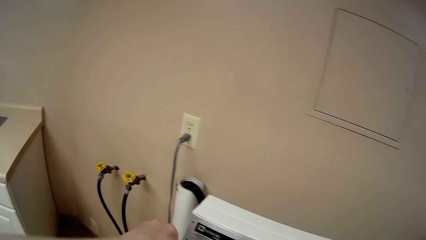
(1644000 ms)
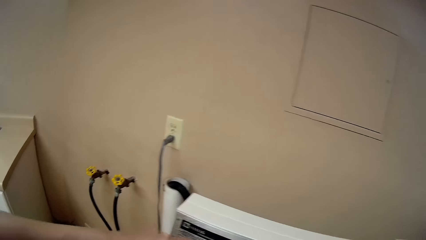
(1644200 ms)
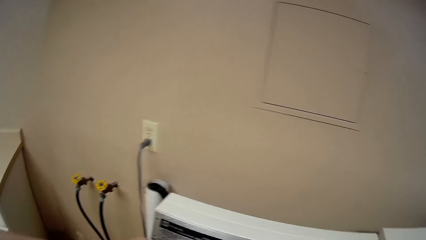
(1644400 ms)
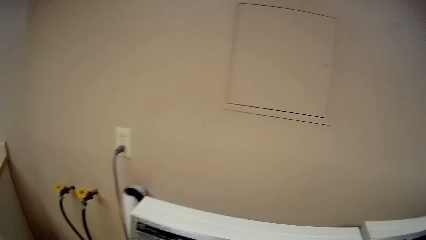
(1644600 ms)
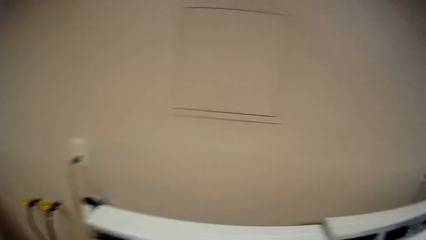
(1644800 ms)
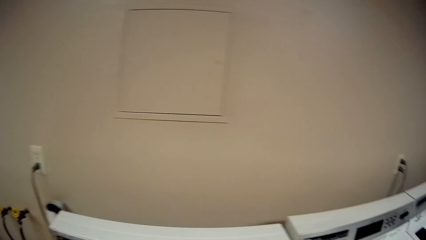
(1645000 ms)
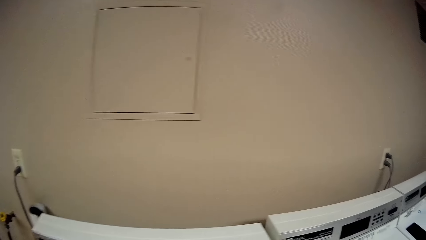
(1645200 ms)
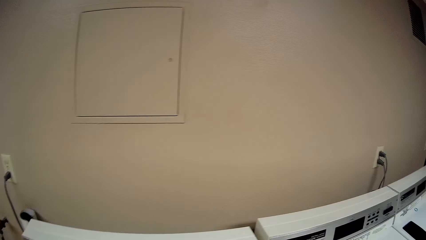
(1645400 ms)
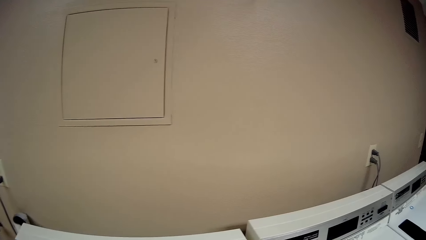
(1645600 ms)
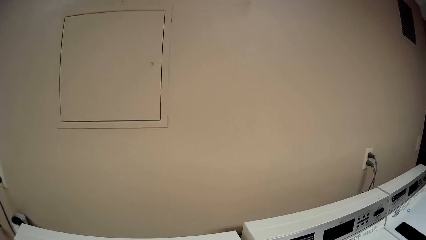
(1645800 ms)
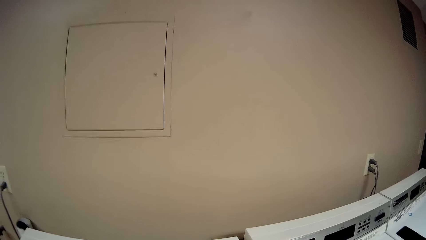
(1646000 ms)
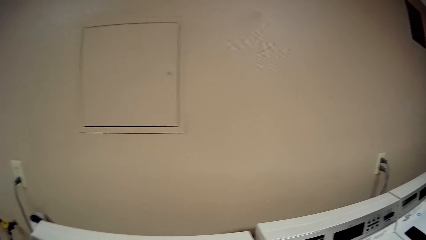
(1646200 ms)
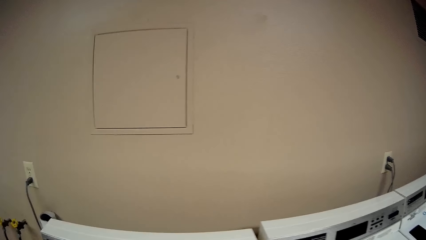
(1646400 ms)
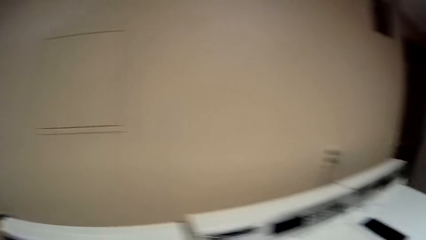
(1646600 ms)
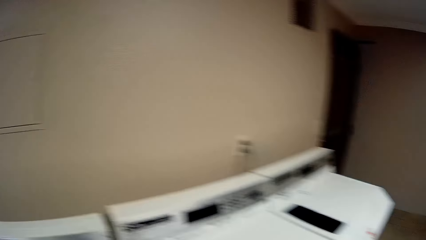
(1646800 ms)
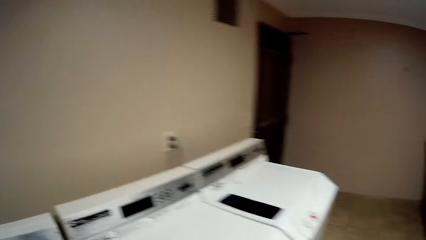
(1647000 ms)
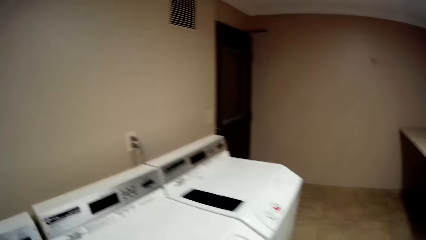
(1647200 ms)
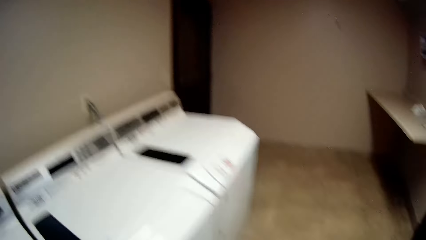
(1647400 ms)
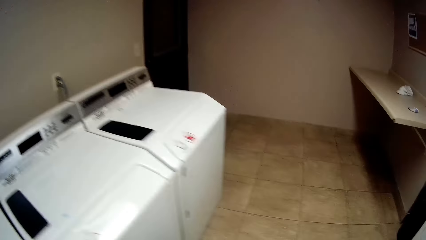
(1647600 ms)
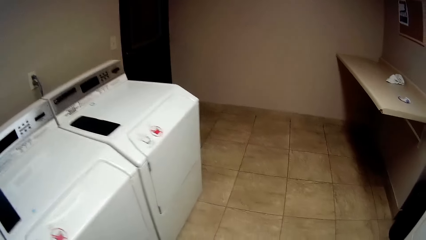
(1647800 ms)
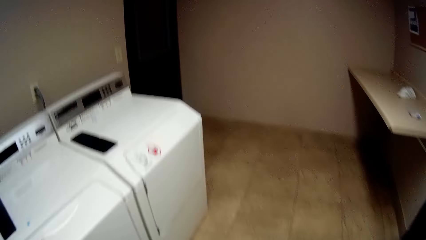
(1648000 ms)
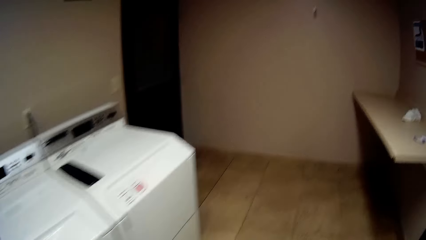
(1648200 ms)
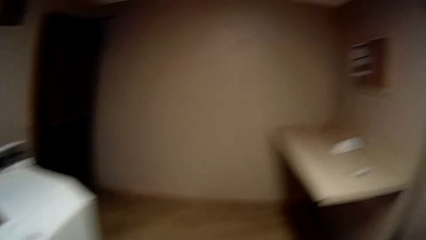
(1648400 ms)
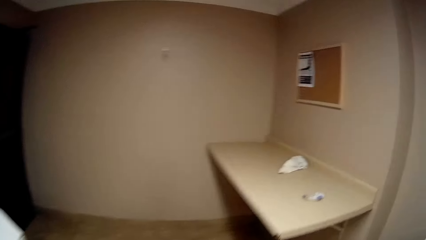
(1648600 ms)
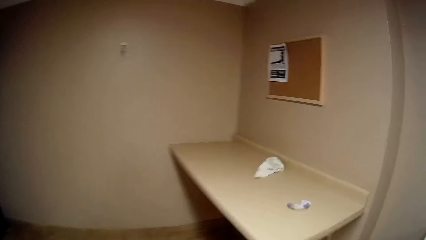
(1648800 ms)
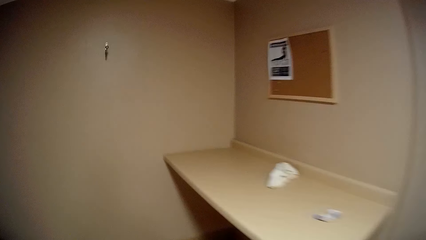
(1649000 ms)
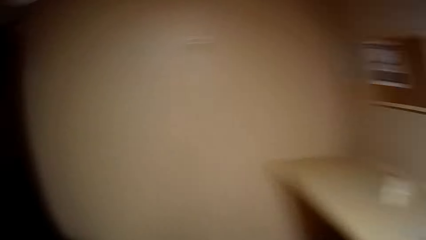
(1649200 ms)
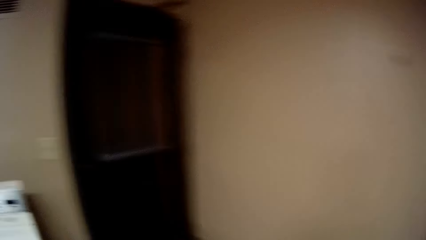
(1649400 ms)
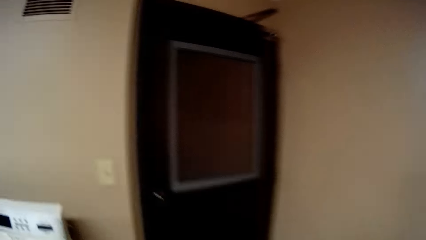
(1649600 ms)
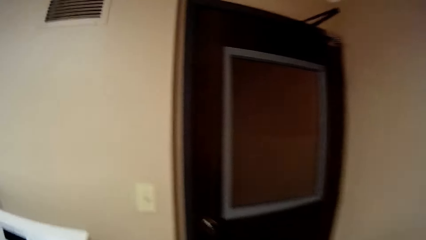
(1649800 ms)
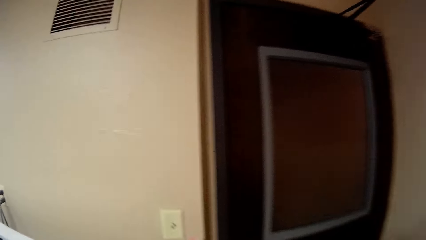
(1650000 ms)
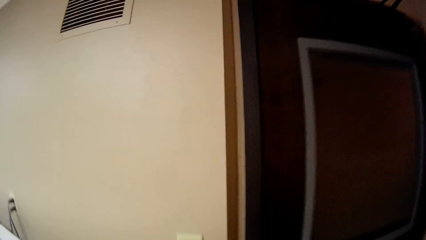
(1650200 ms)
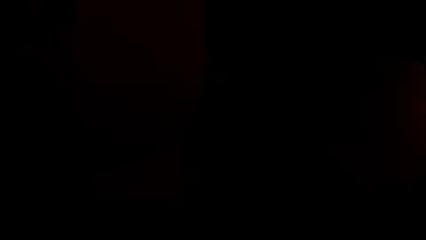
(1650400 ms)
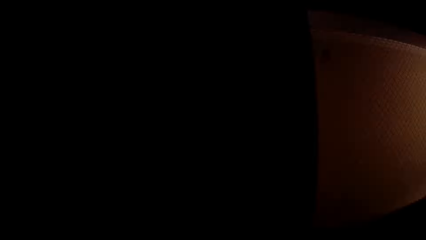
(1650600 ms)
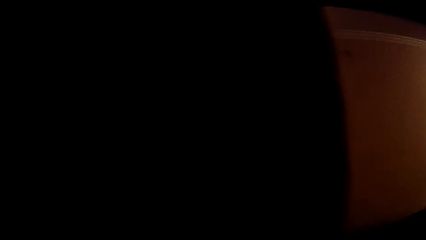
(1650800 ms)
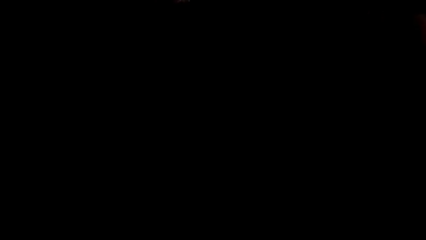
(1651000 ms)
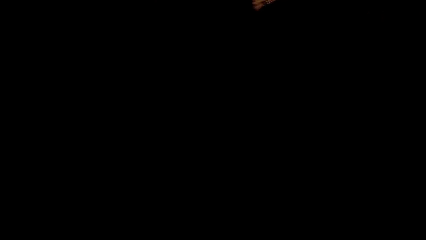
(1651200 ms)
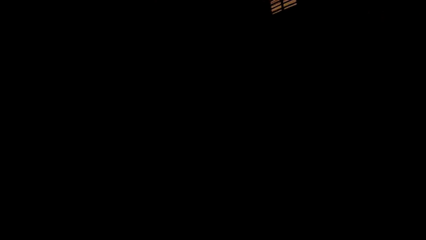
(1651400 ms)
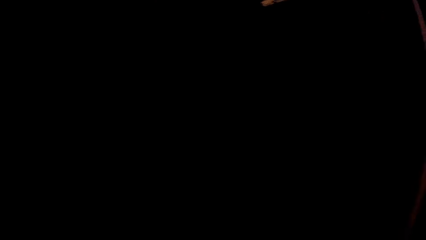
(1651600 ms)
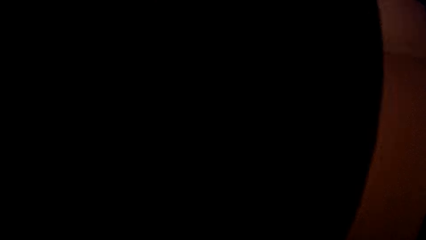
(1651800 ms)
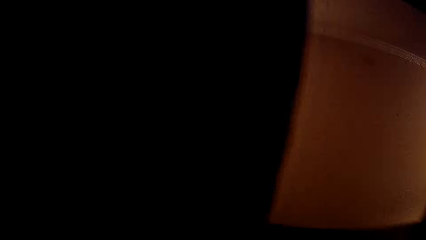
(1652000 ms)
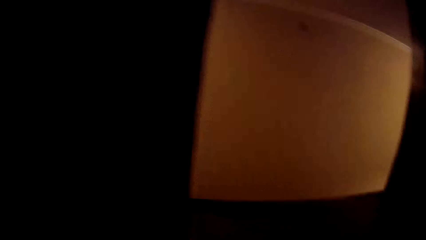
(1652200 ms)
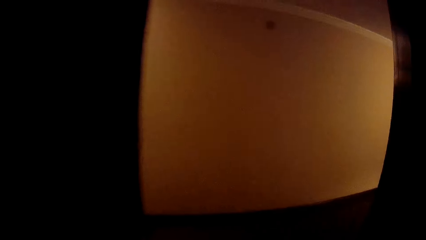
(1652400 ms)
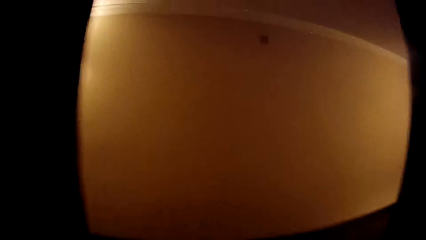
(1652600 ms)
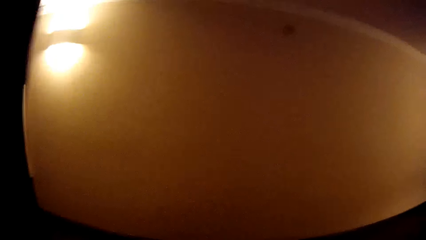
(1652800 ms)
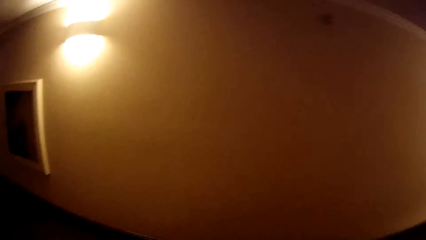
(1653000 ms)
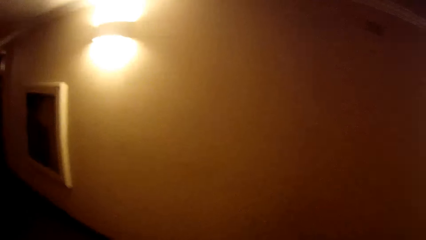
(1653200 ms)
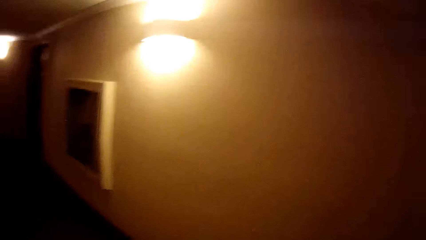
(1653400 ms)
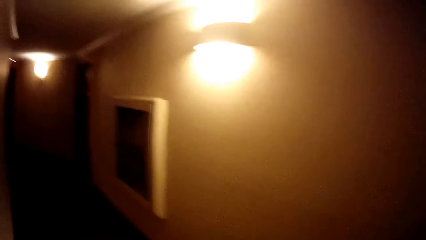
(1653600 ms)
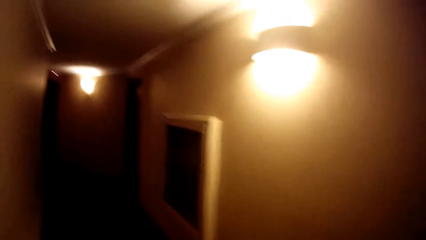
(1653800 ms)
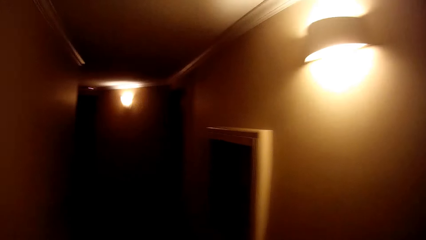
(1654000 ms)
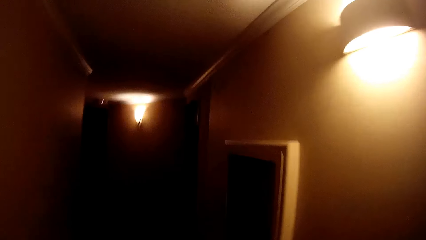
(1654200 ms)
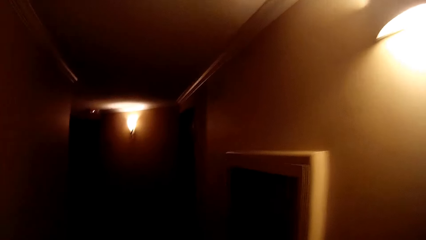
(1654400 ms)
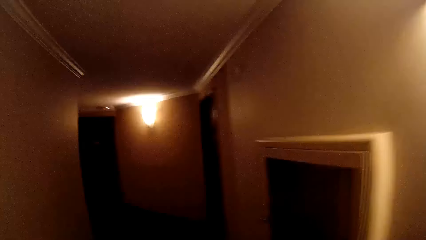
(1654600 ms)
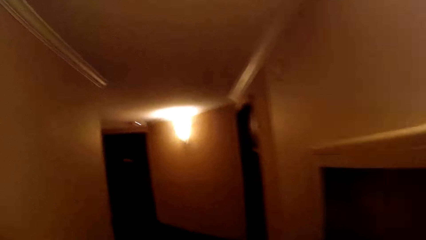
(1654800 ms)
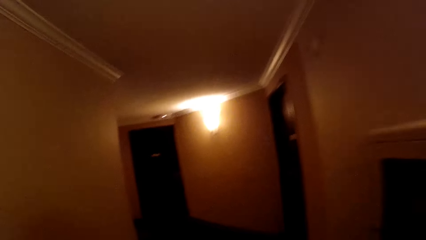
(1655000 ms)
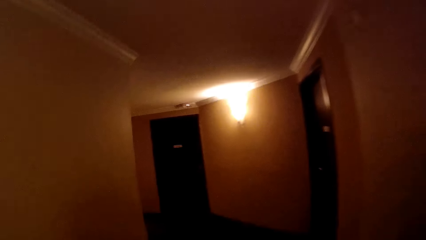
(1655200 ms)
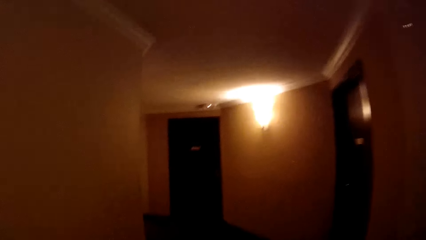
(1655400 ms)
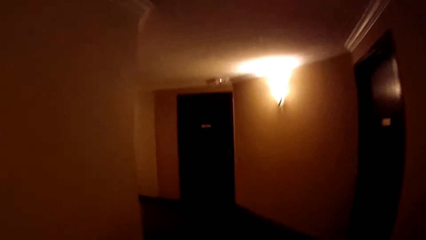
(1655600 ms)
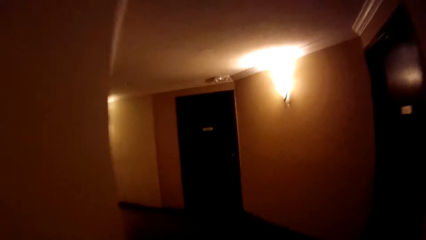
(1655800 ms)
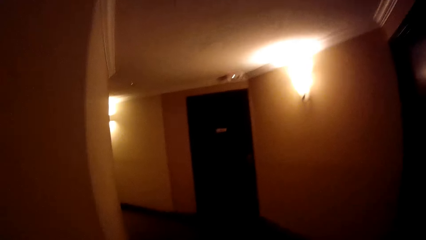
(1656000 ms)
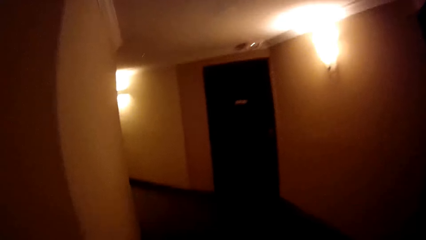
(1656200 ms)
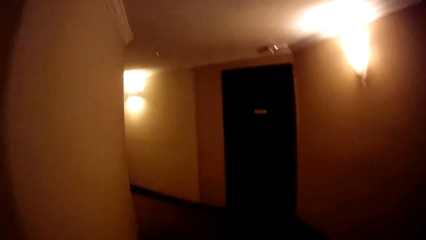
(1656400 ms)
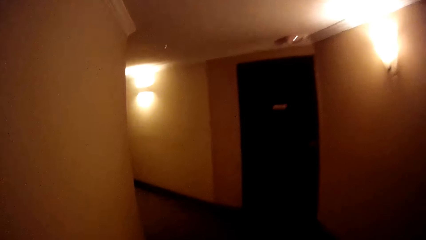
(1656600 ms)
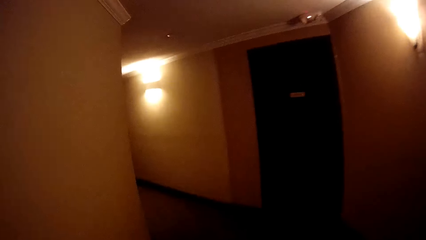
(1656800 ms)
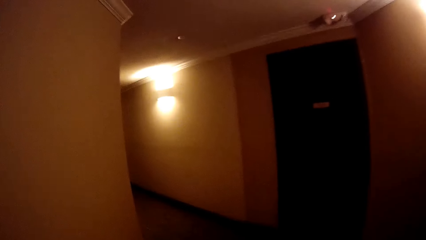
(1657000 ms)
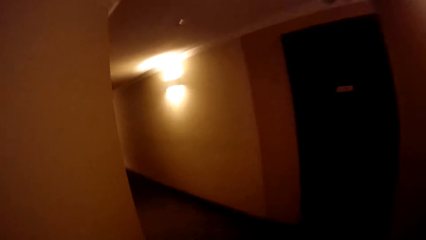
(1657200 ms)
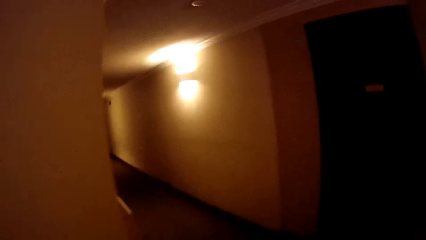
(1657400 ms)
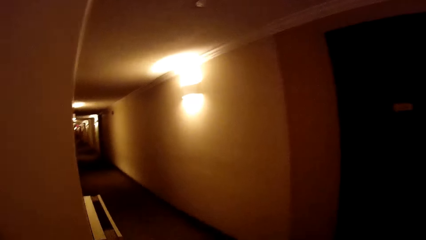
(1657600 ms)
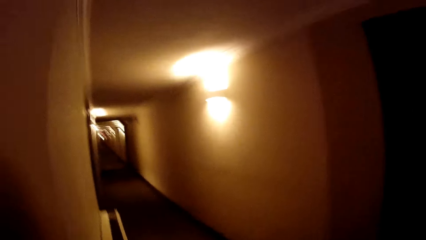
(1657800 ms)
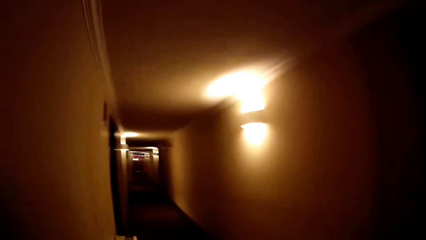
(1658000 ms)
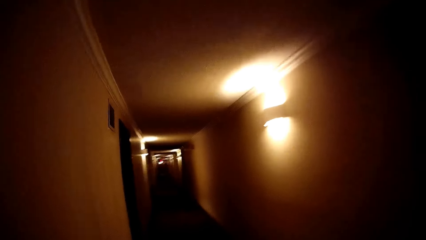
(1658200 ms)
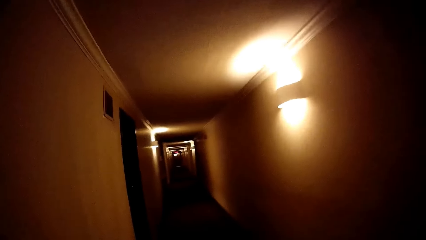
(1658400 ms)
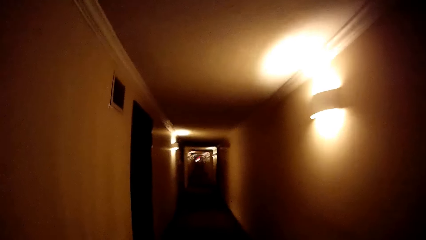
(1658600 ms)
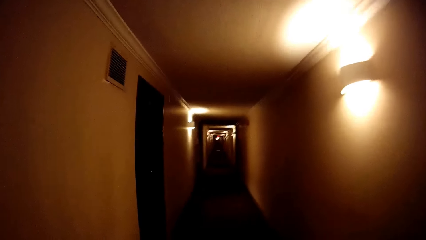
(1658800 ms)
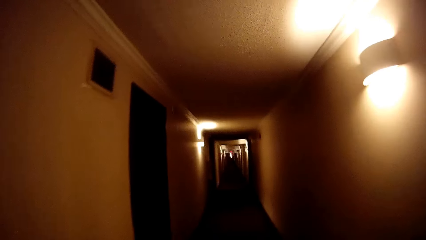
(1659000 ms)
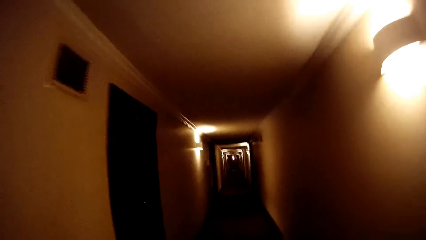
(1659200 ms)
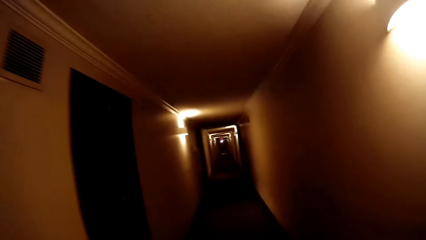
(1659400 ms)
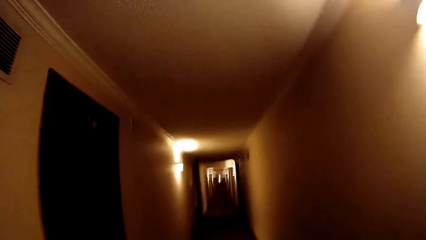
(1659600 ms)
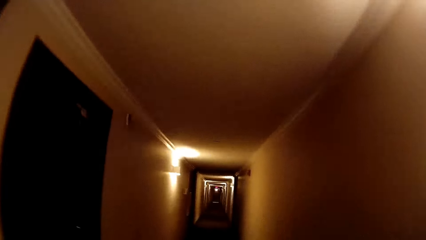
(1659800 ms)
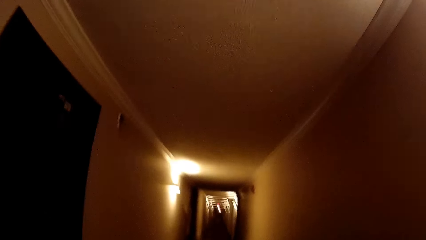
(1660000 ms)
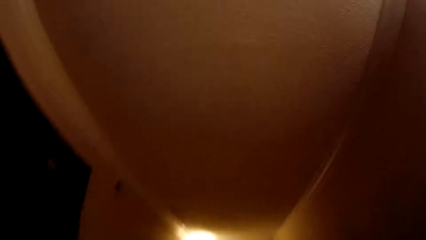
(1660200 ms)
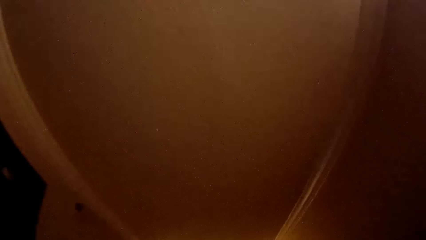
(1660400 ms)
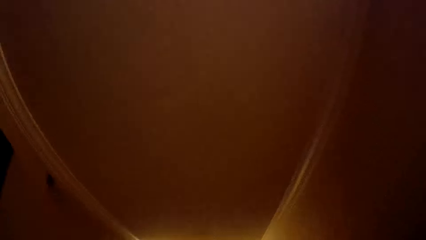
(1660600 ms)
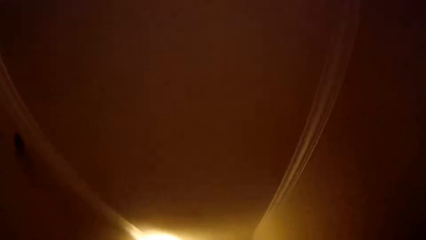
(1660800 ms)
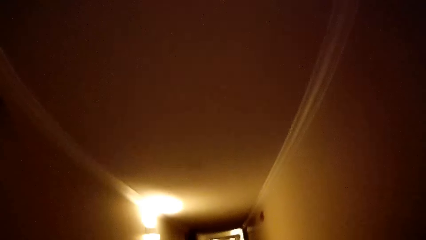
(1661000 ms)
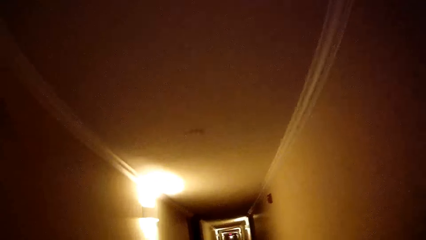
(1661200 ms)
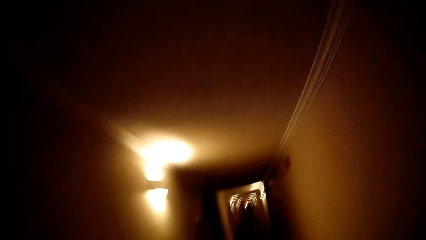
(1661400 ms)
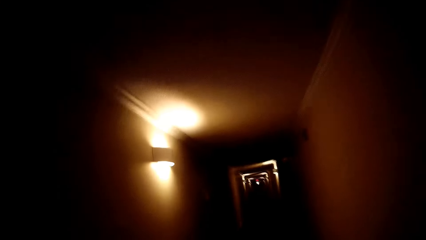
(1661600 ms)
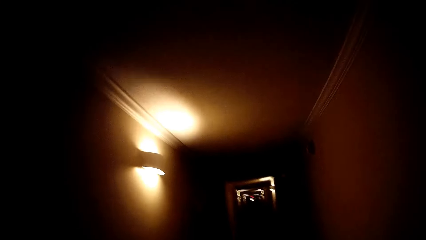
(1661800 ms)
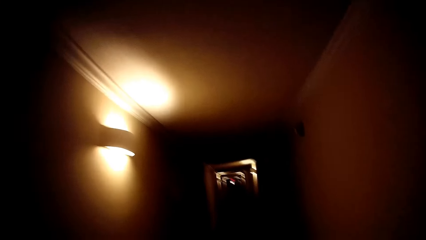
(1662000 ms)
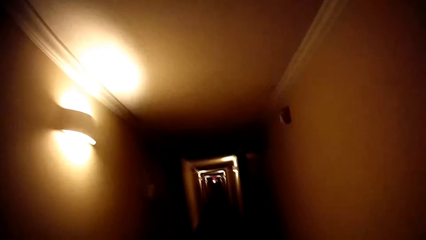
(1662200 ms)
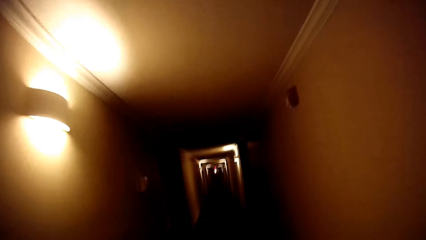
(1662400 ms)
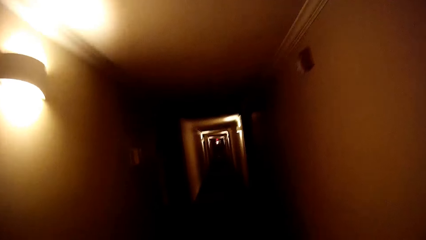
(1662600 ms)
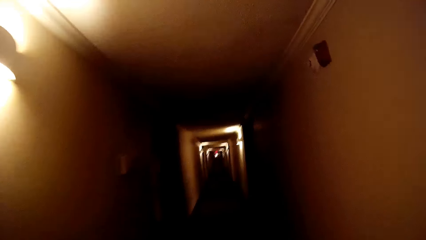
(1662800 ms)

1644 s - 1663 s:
The camera wearer walks from the laundry room to a passage. They open the door. They walk.
